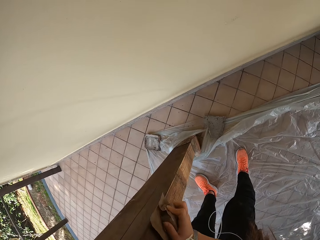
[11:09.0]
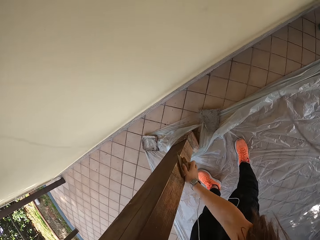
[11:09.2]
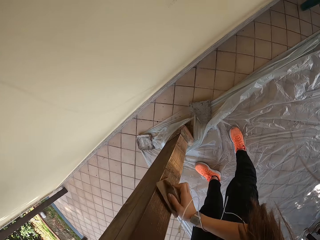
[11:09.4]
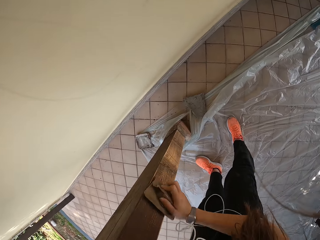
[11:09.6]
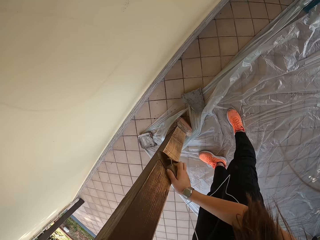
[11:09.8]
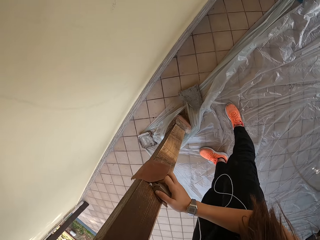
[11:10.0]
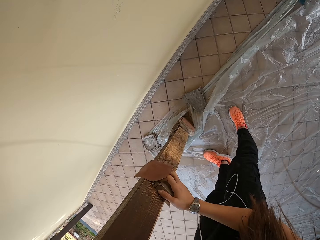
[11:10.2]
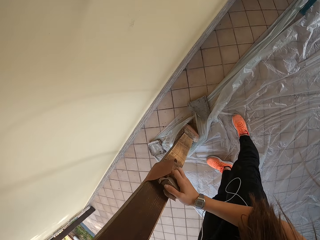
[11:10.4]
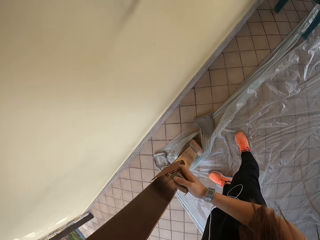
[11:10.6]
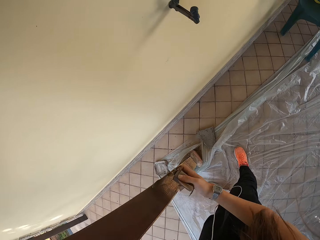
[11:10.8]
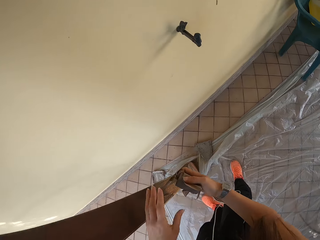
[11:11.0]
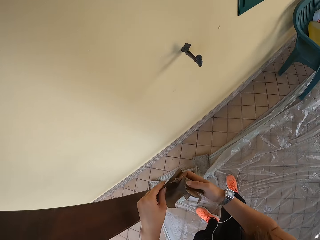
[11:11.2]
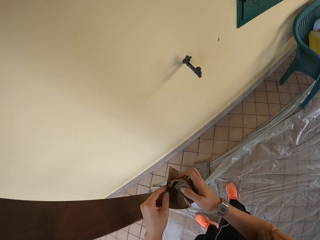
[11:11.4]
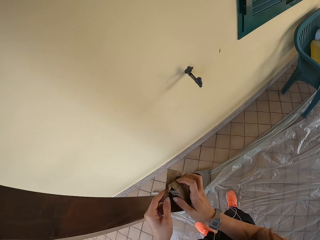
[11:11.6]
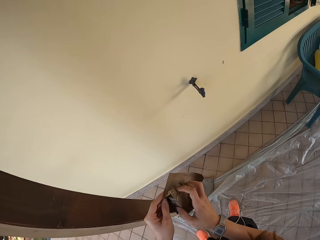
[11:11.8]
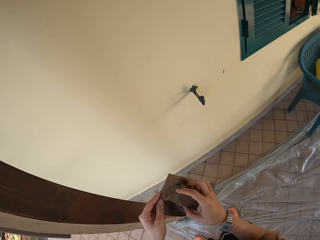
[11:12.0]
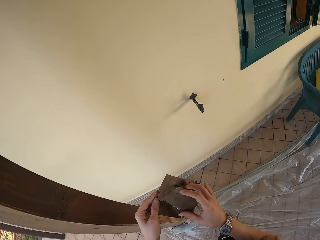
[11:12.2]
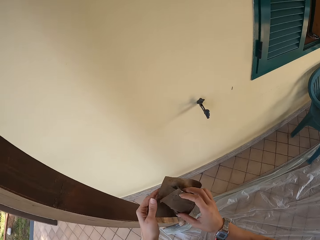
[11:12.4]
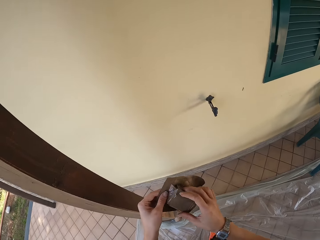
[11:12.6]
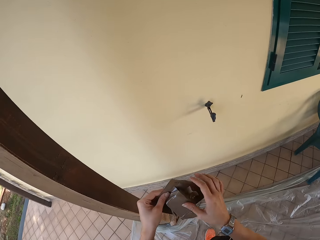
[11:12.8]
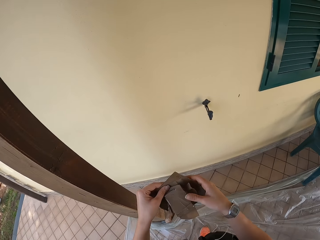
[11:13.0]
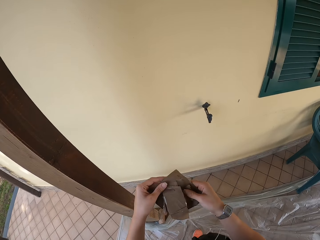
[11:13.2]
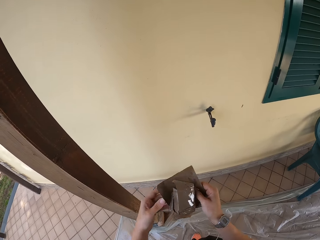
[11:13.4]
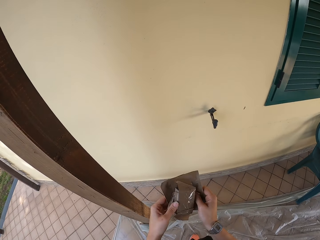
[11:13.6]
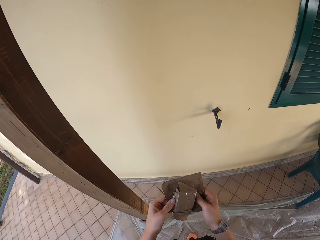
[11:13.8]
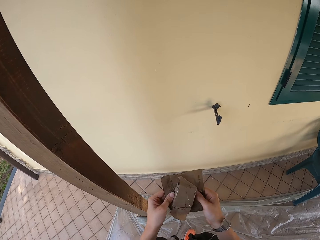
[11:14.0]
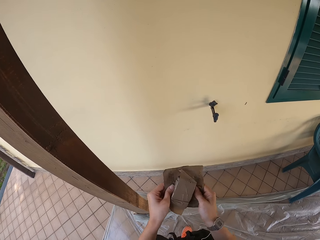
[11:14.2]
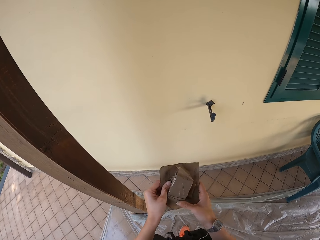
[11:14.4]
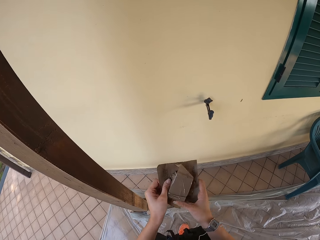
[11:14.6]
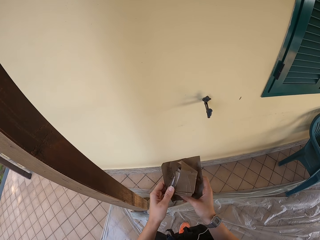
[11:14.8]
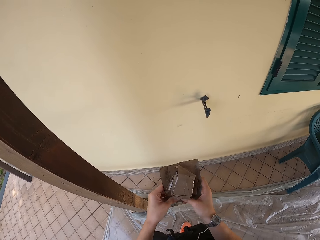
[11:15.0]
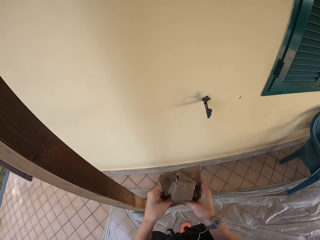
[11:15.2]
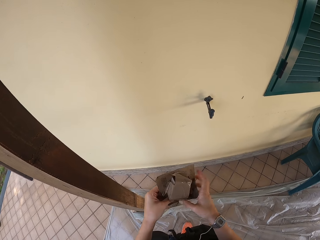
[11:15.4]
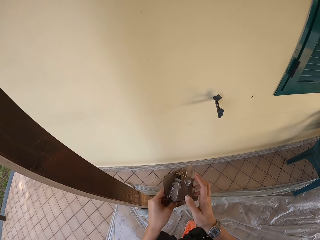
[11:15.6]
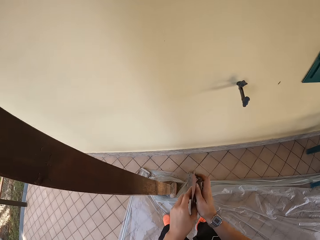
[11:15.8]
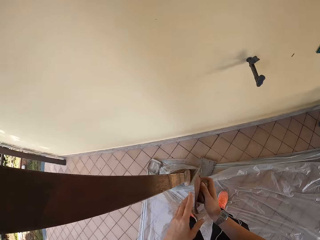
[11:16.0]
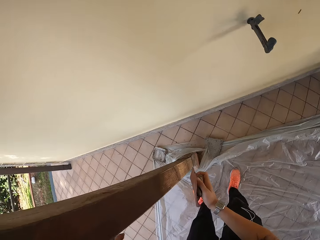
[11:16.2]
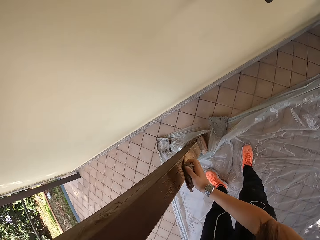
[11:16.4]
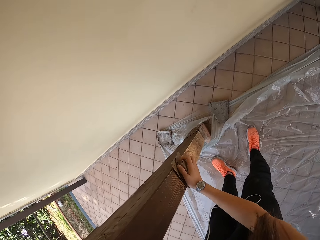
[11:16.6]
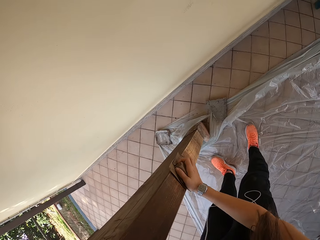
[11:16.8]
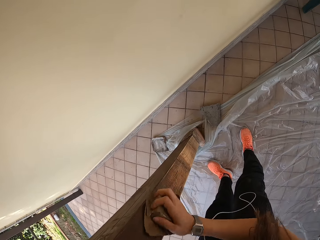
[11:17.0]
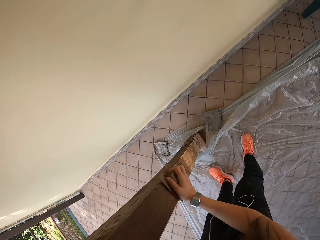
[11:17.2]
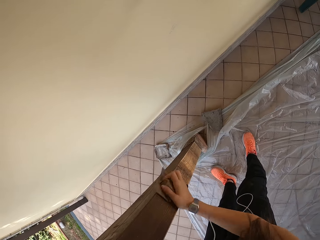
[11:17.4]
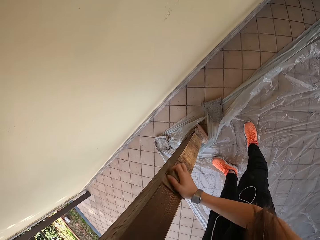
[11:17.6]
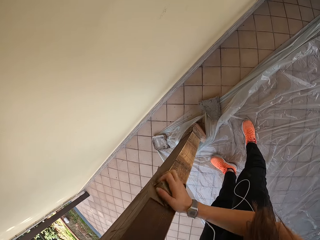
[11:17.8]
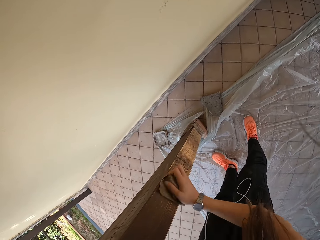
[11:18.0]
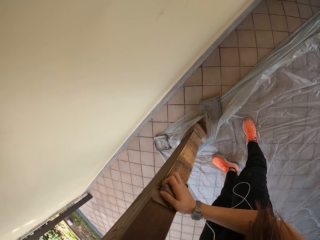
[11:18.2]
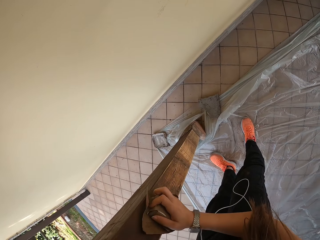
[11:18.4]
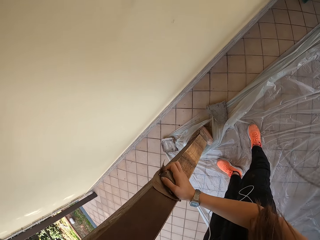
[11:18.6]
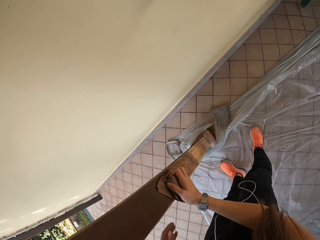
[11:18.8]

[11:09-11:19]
The camera wearer adjusts the sandpaper with both hands. He scrubs the wood with the sandpaper. He smoothens the wooden pole with the sandpaper in his right hand.

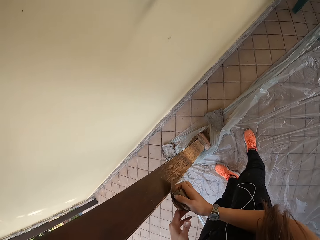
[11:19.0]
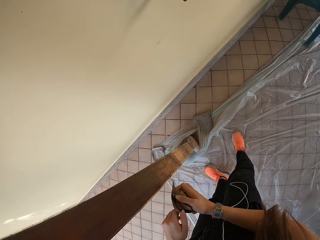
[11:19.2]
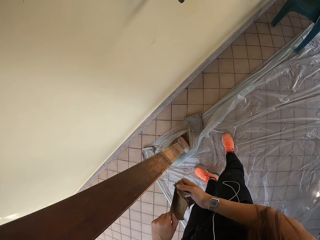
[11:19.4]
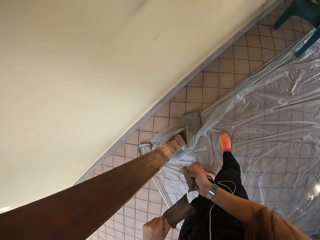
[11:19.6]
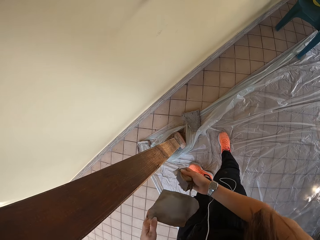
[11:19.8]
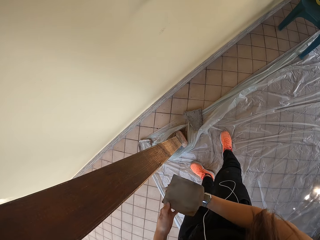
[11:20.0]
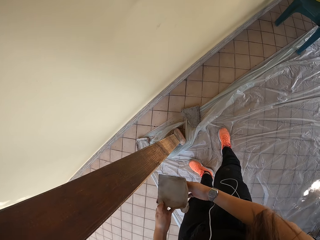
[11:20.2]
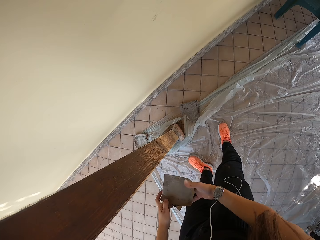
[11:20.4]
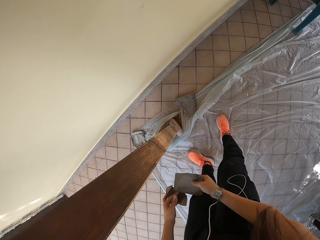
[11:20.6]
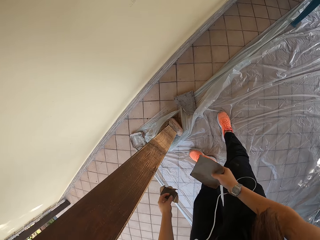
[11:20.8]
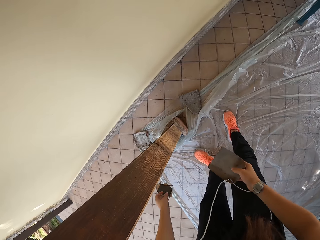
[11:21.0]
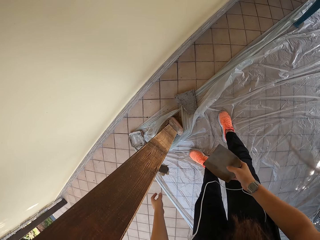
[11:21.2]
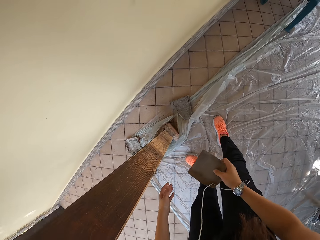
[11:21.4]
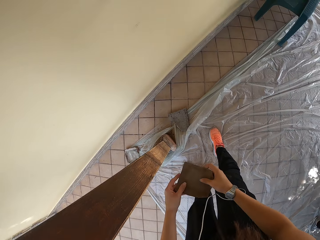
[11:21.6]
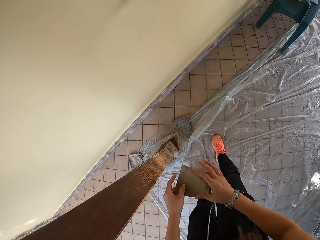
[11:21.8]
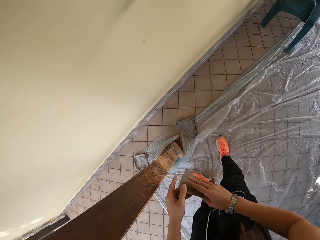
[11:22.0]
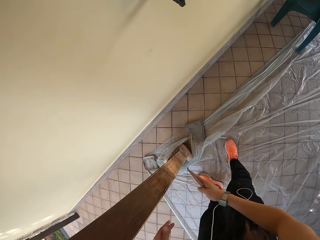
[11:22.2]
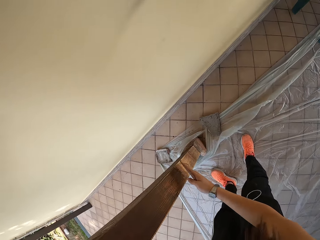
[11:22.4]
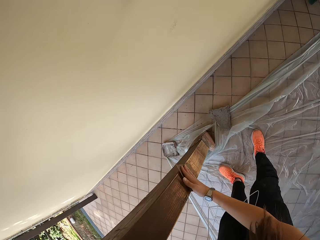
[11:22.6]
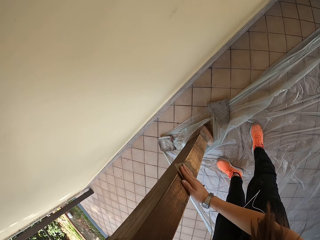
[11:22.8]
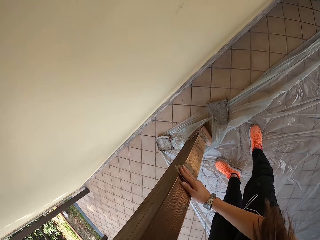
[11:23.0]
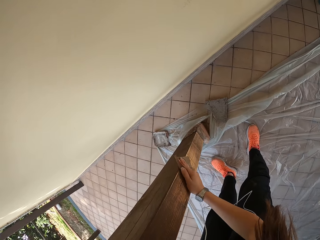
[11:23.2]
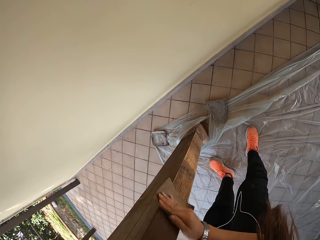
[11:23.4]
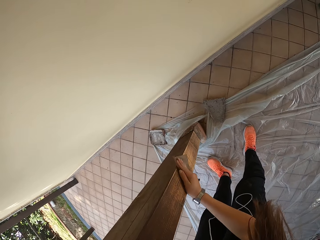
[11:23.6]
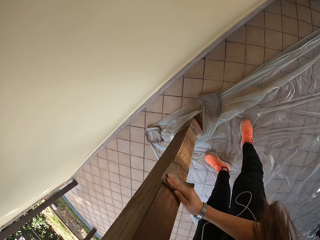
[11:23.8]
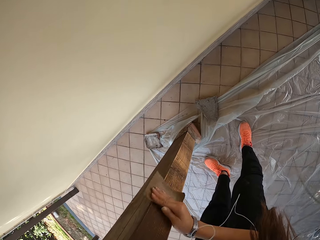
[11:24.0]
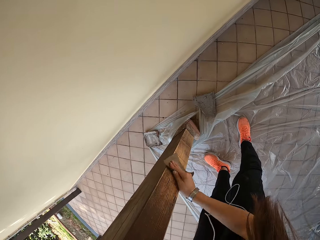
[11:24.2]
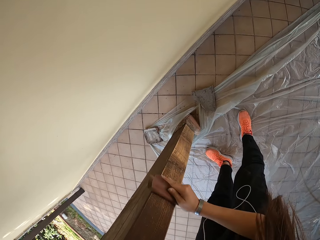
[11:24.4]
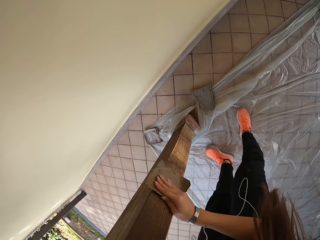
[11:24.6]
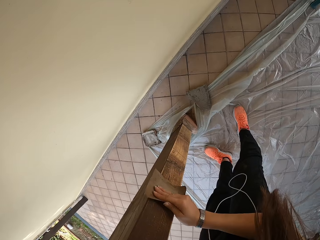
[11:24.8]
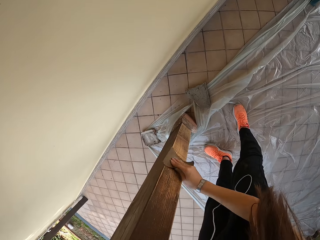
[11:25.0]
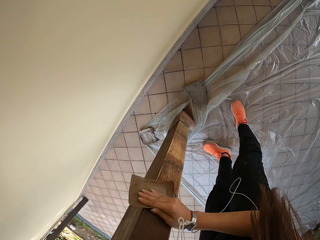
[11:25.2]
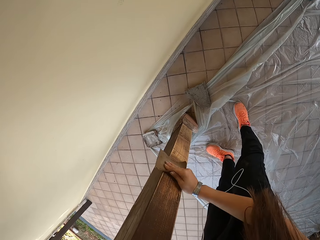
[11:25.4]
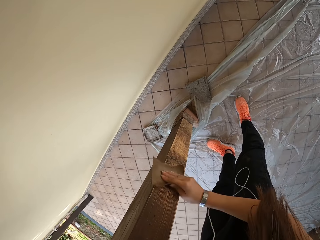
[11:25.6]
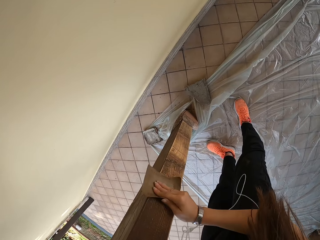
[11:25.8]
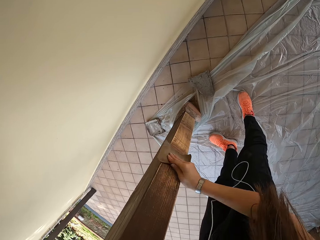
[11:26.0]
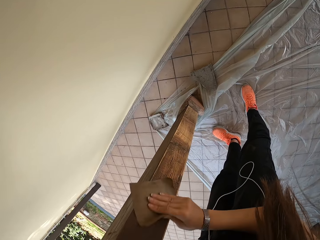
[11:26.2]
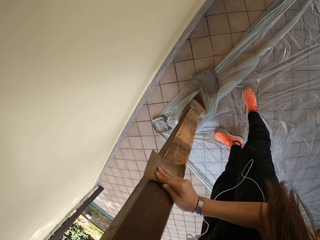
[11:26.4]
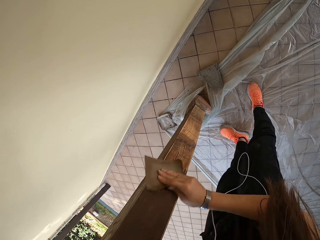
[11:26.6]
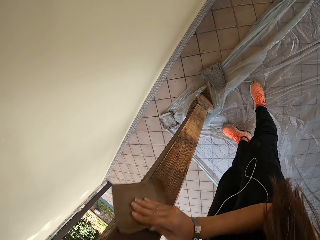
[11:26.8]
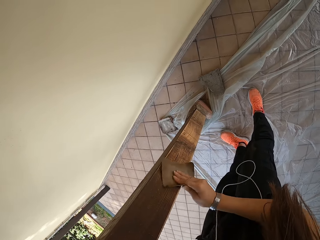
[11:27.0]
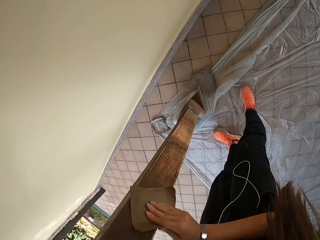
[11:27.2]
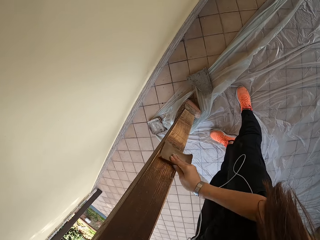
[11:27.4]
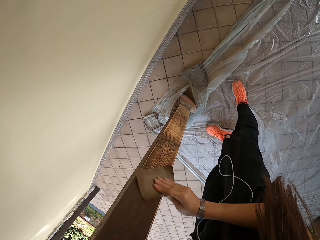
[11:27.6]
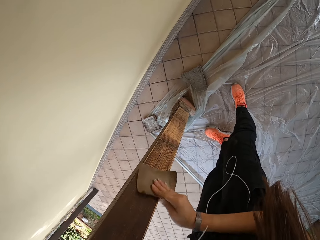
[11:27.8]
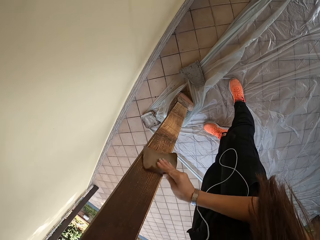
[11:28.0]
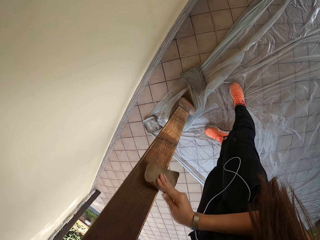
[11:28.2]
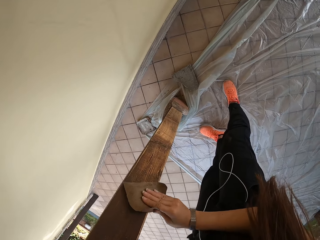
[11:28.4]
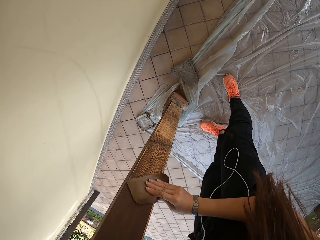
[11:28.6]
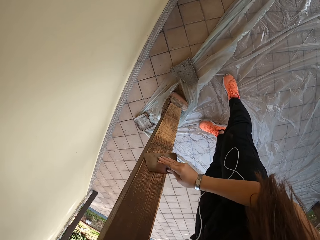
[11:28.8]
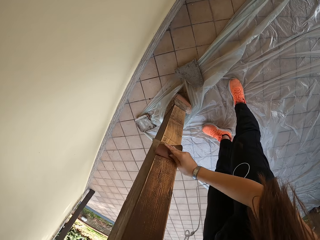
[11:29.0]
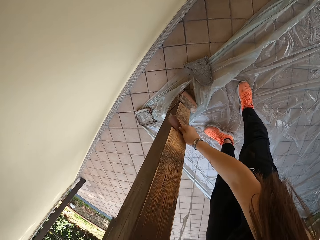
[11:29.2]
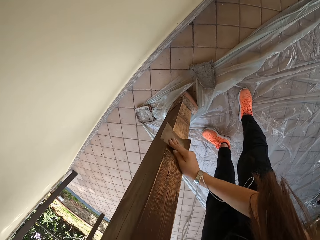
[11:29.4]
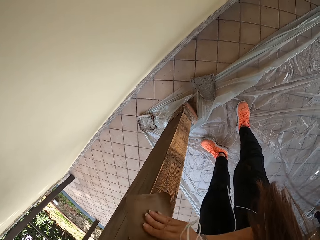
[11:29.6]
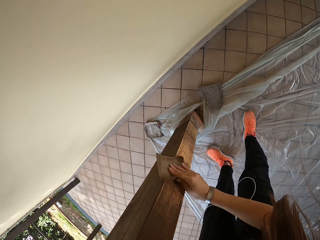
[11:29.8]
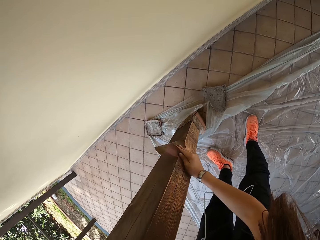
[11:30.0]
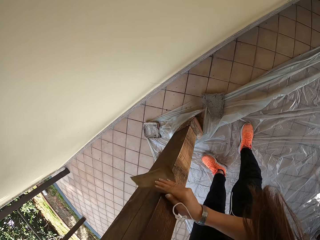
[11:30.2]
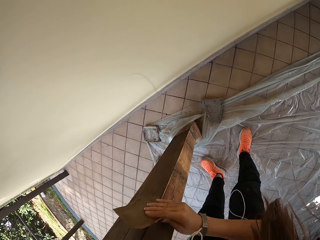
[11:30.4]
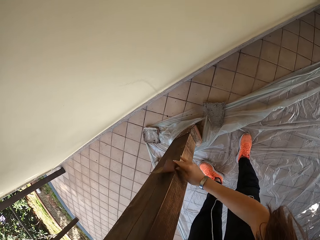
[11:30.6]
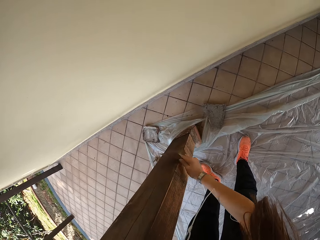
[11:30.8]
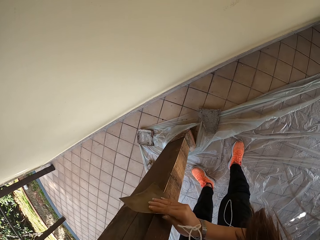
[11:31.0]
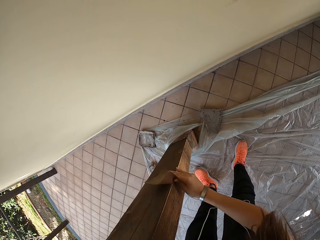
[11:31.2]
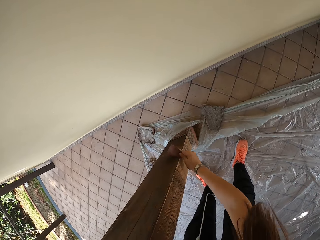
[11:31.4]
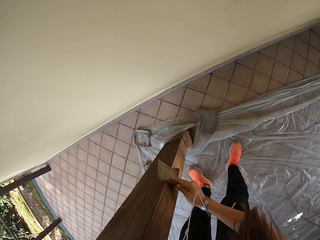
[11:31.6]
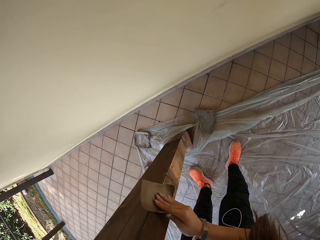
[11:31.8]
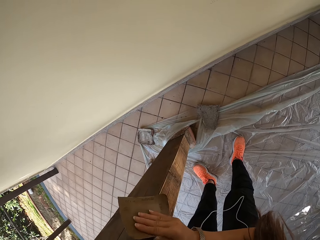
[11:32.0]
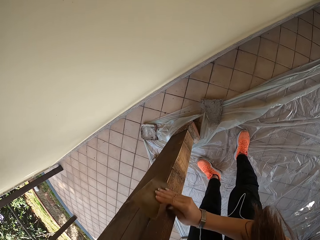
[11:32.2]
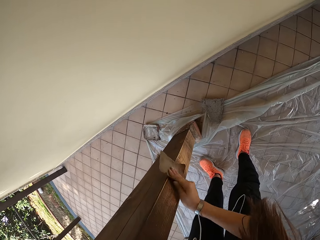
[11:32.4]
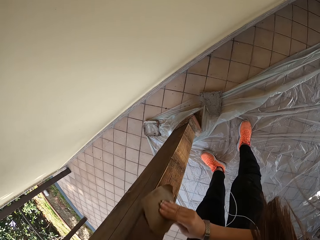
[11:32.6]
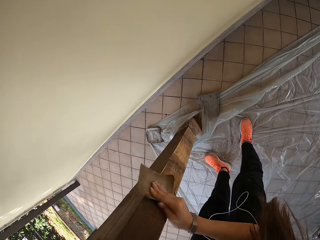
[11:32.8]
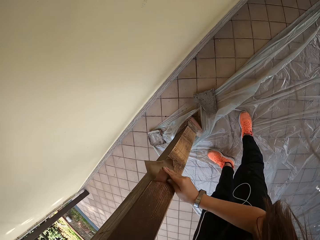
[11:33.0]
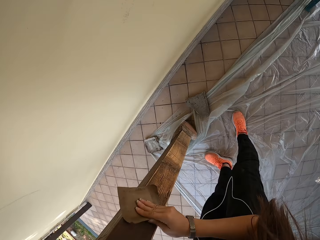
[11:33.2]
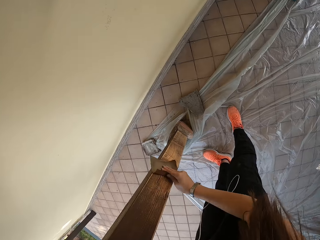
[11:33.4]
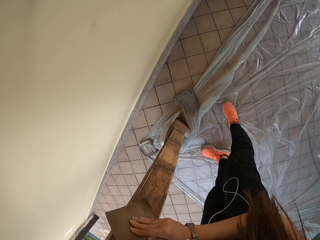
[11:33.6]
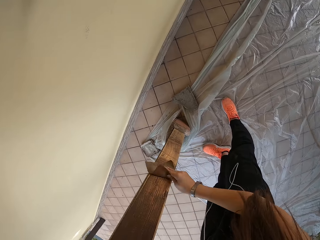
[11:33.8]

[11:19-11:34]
The camera wearer removes the sellotape from the sandpaper with his left hand. He drops the sellotape on the floor with his left hand. He smoothens the wooden pole with the sandpaper in his right hand. He holds the sandpaper with both hands. He scrubs the wood with the sandpaper.
